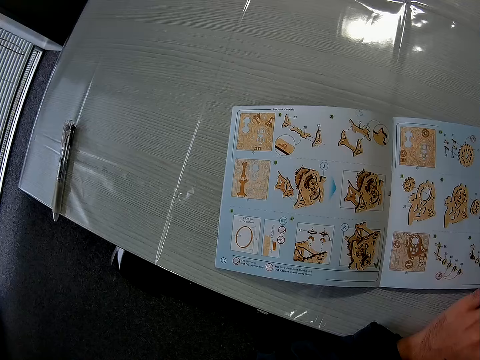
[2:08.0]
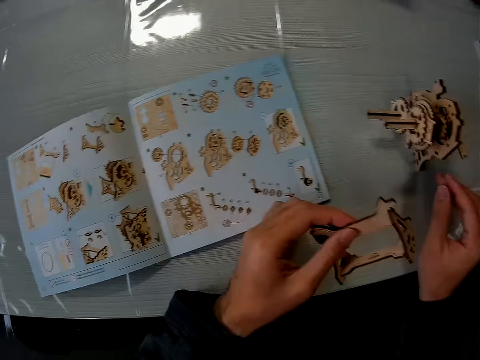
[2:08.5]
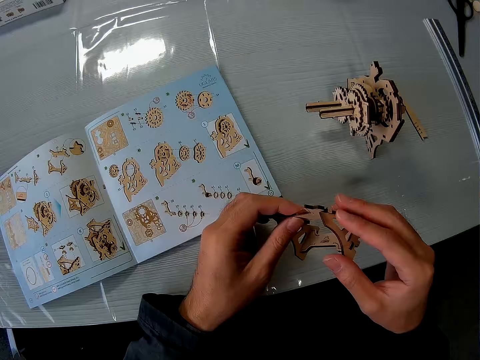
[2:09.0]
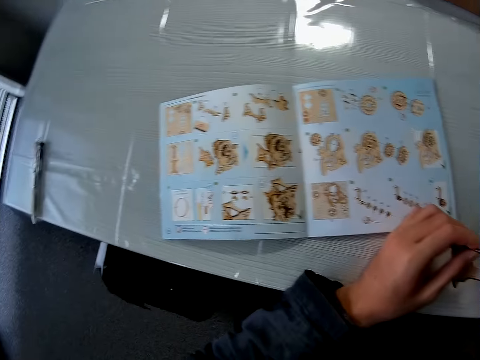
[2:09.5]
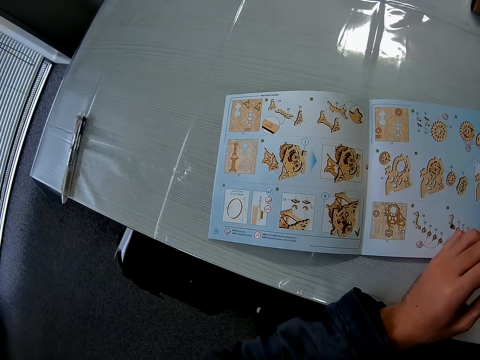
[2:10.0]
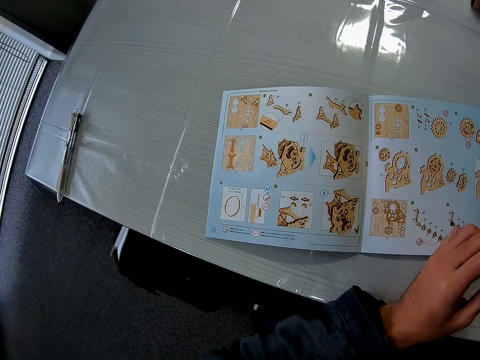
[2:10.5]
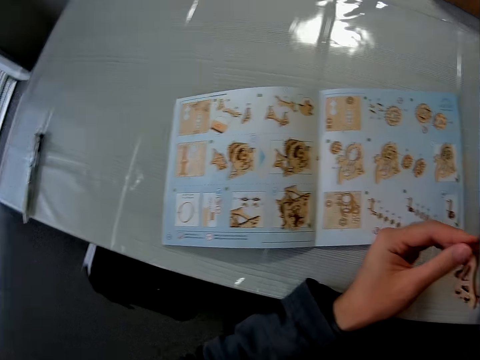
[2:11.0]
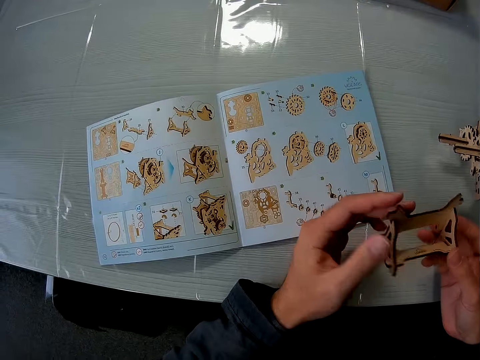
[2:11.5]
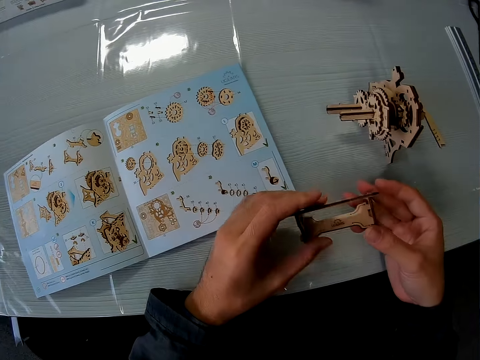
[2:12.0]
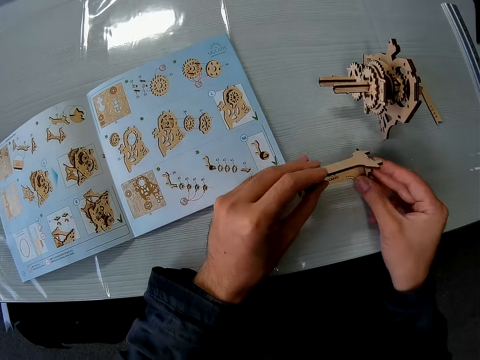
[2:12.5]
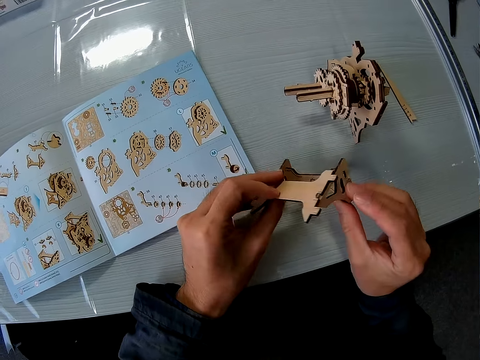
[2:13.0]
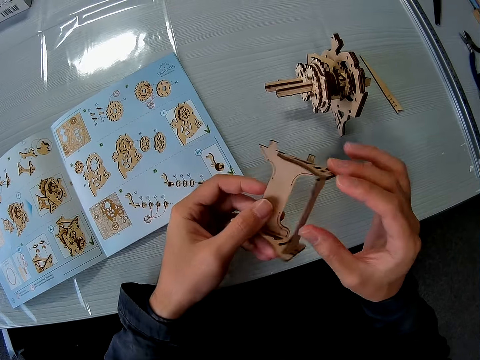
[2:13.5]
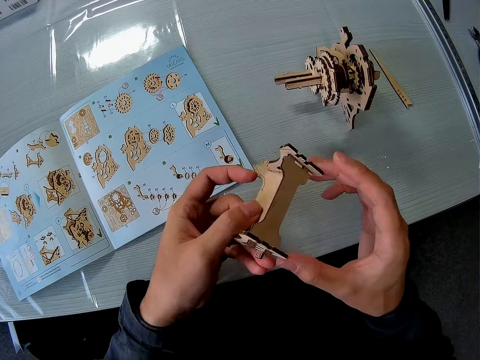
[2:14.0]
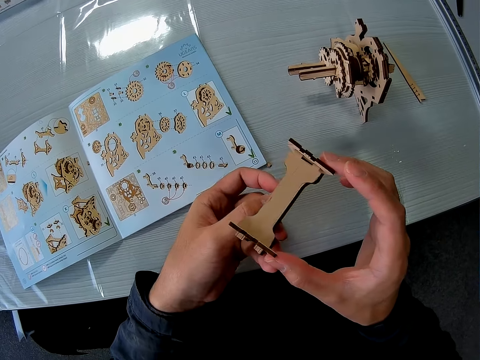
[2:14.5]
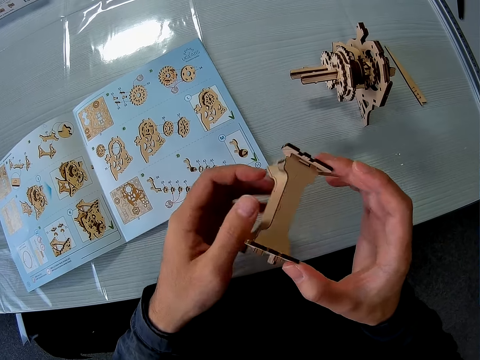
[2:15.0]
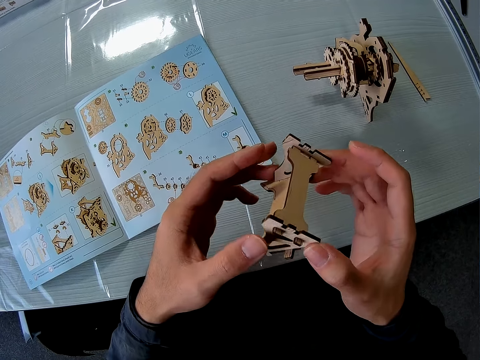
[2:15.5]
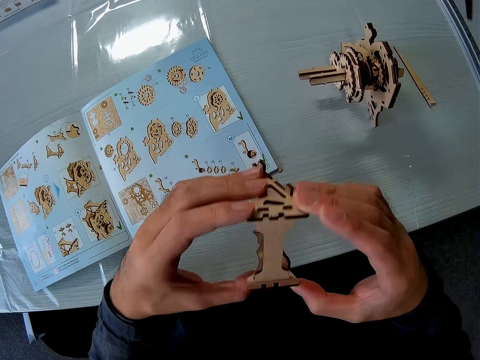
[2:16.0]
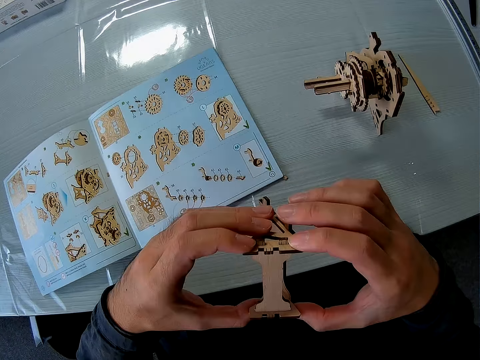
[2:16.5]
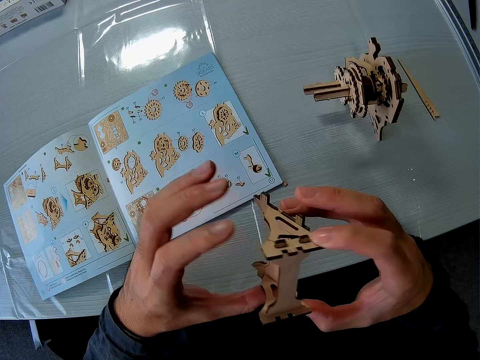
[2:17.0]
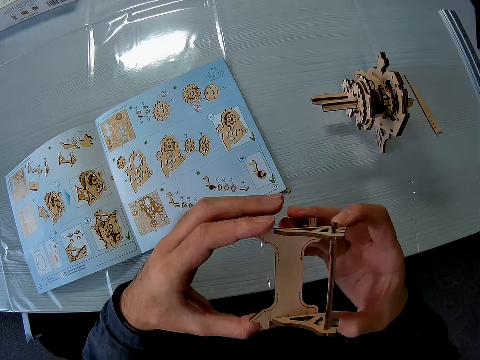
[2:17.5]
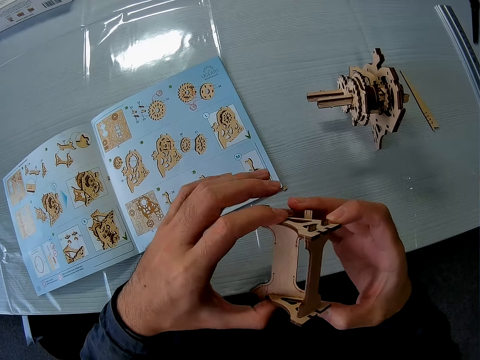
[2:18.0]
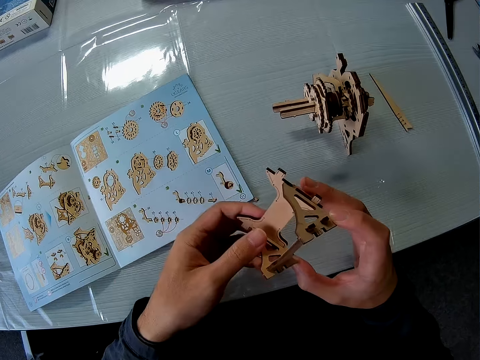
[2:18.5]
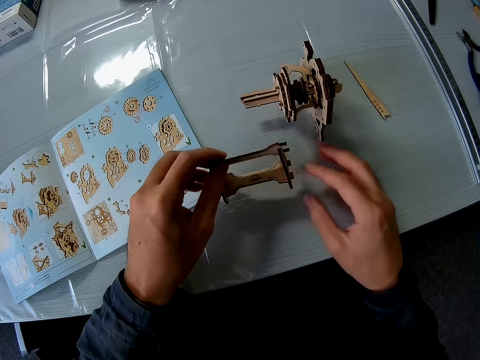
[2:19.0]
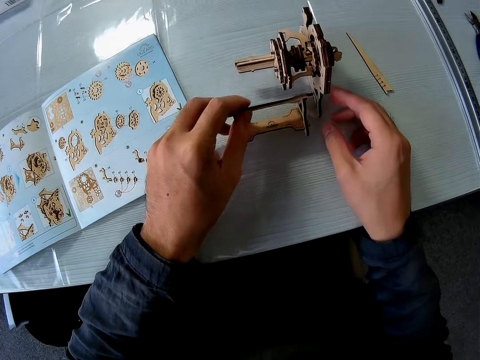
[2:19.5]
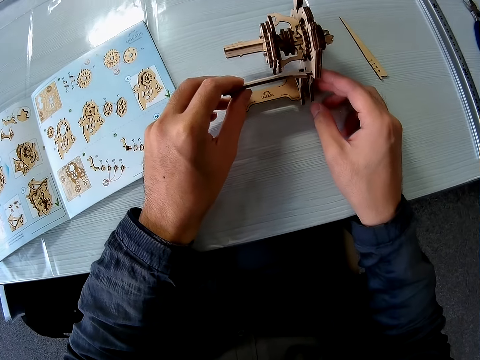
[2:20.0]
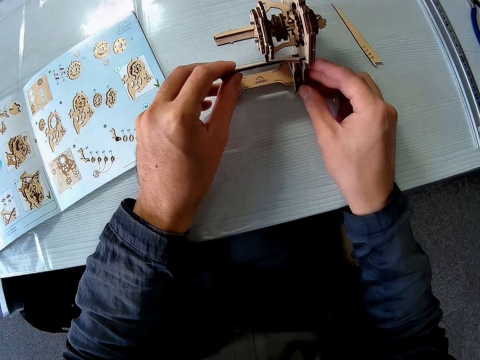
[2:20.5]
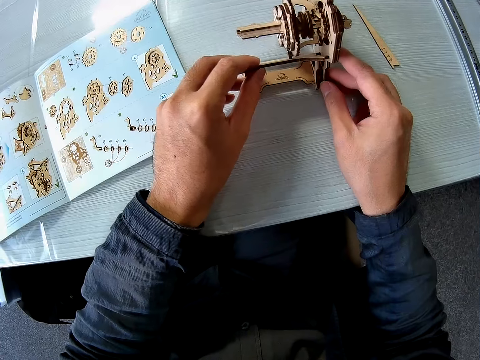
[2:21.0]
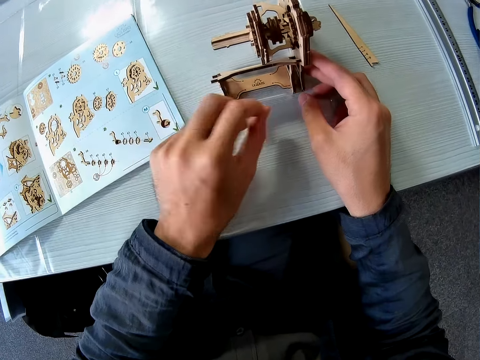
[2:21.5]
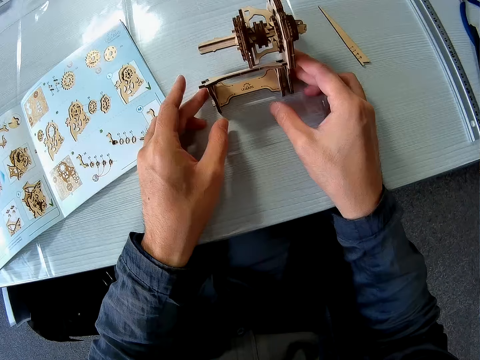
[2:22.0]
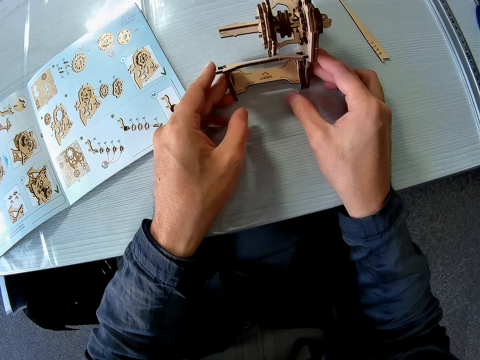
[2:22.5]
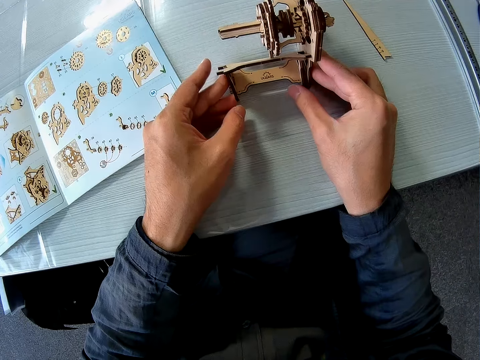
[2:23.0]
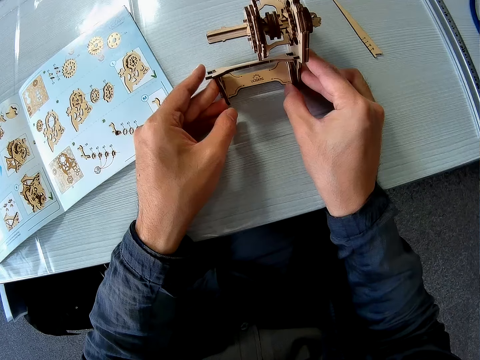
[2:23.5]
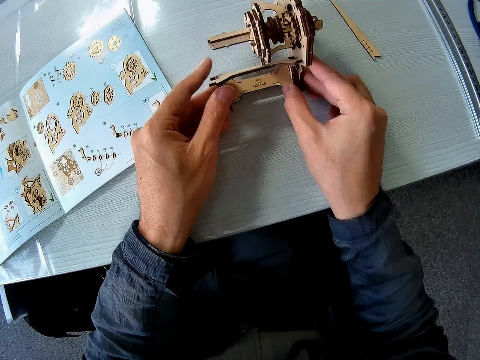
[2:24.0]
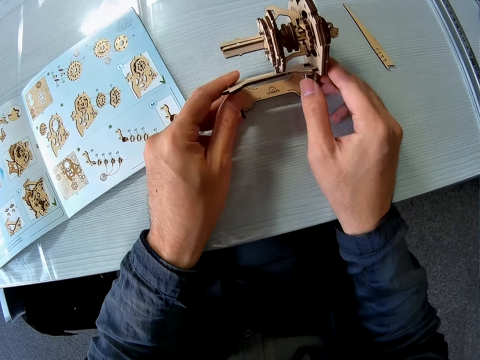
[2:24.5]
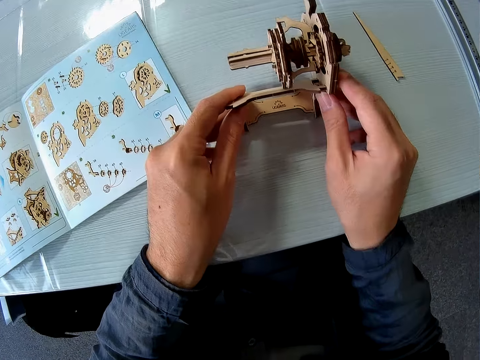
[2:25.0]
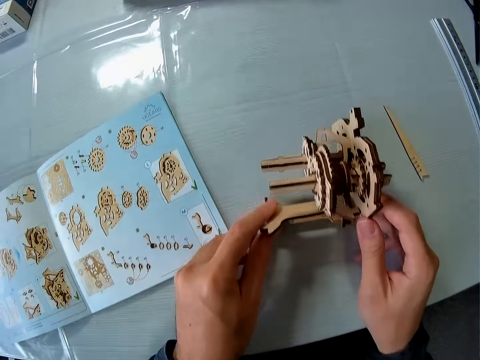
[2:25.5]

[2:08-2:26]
The camera wearer examines the joined puzzle piece with both hands. They turn the gearbox. They look towards the instruction manual. They examine the joined puzzle piece with both hands. They hold the cast base, turn the cast base and put the cast base on the desk. They attach the joined puzzle piece to the mechanical model with both hands. They fix the gearbox.

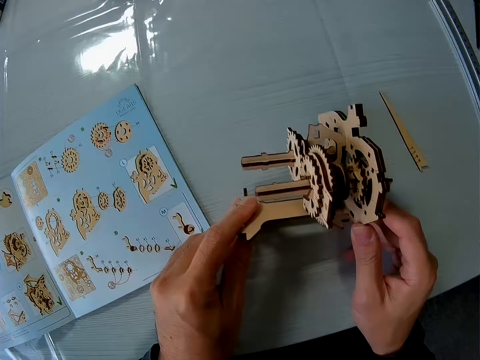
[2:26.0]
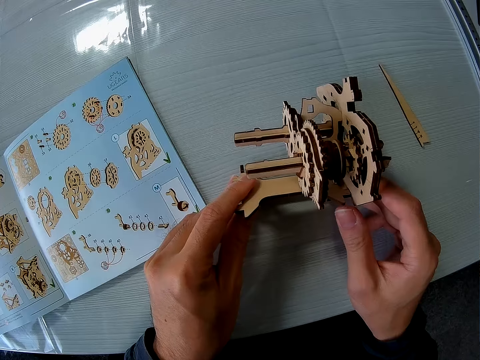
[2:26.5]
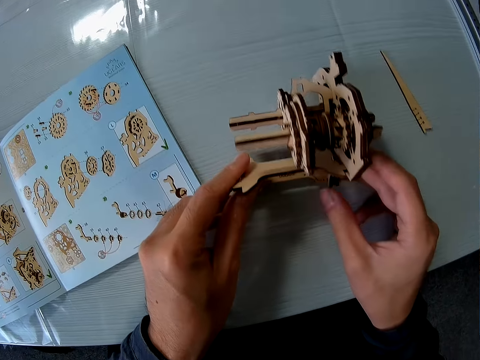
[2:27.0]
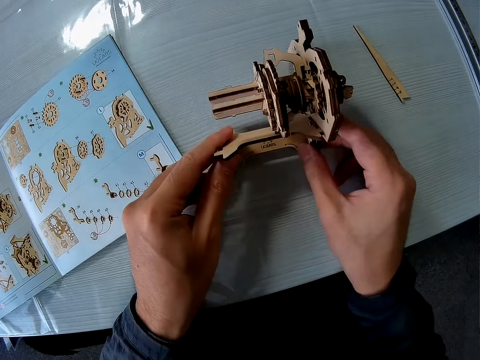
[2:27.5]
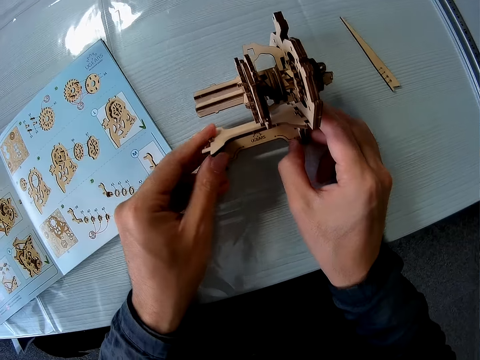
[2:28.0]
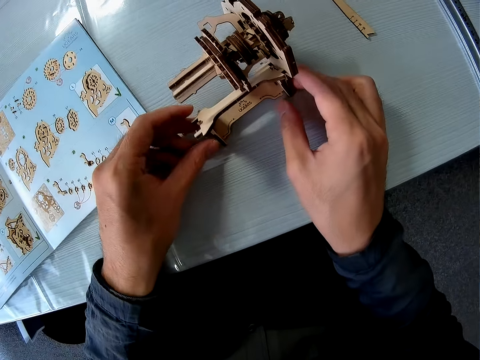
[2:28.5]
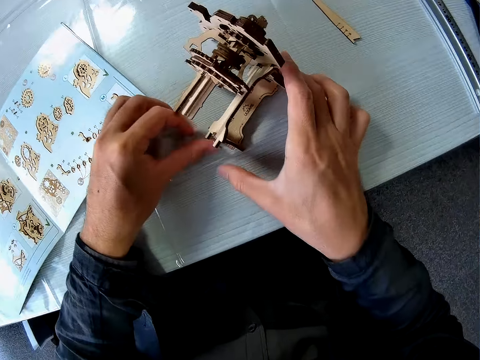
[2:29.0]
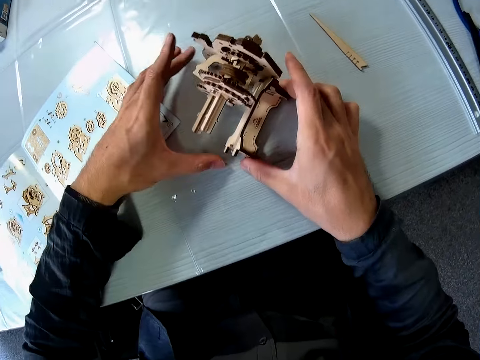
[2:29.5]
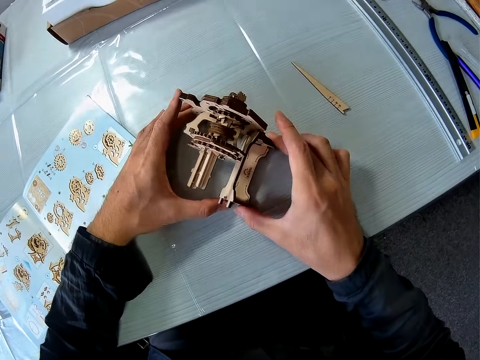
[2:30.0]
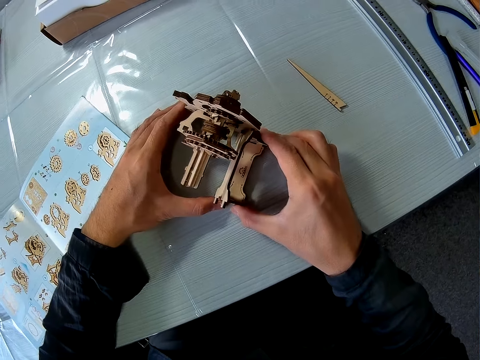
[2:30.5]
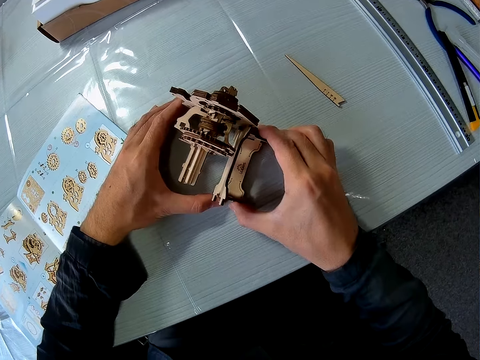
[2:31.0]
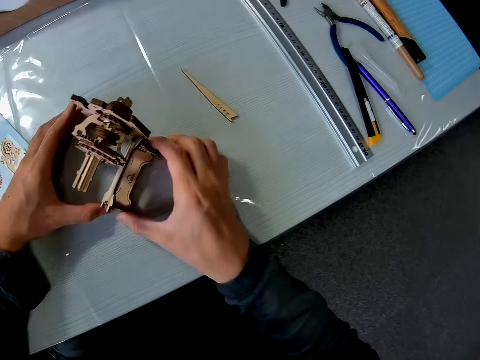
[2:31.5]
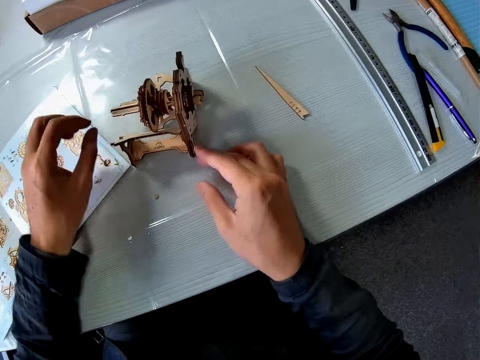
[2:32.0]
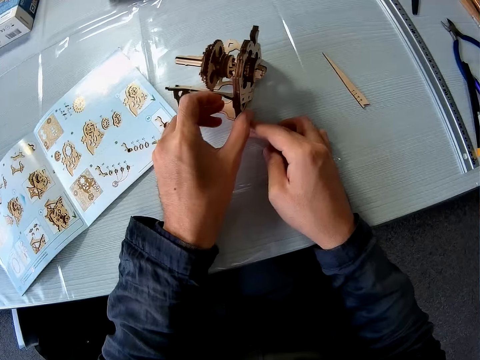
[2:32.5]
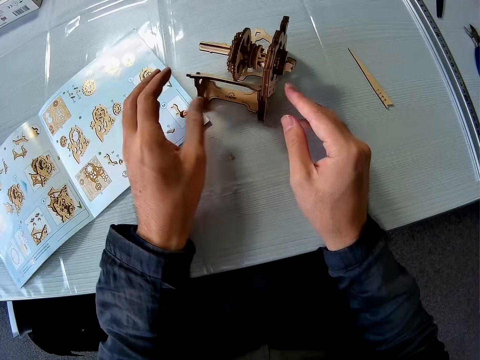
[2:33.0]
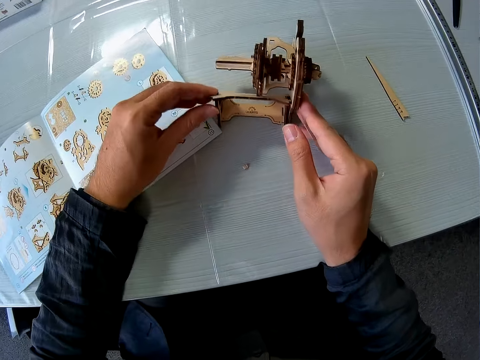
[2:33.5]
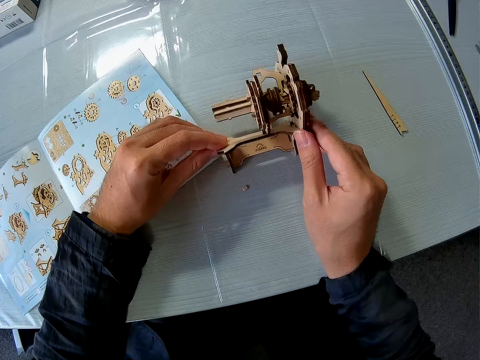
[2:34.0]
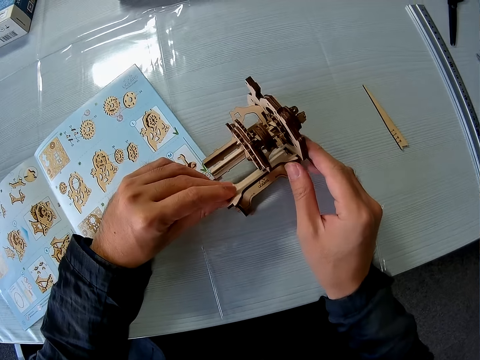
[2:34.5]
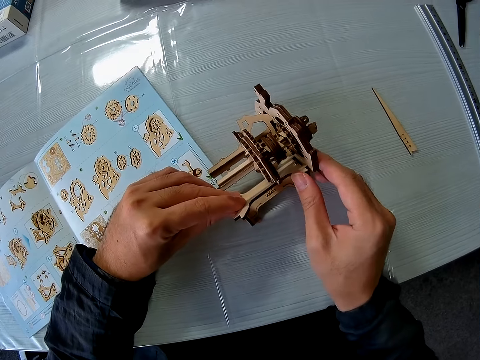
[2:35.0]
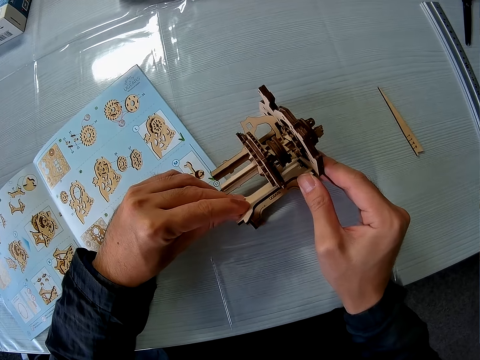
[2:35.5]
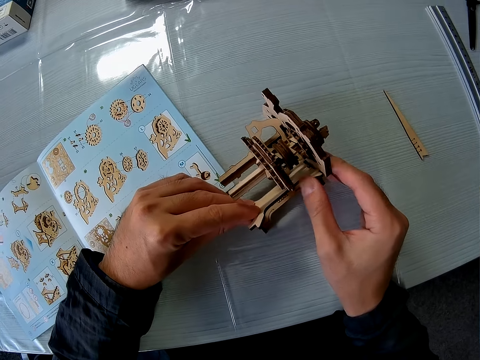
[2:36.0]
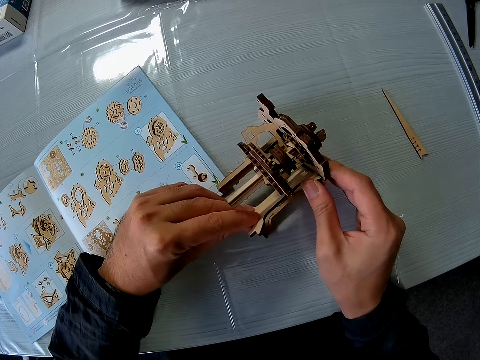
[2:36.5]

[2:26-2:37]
The camera wearer turns the gearbox. They hold the gearbox. They push the gearbox. They hold the gearbox.
